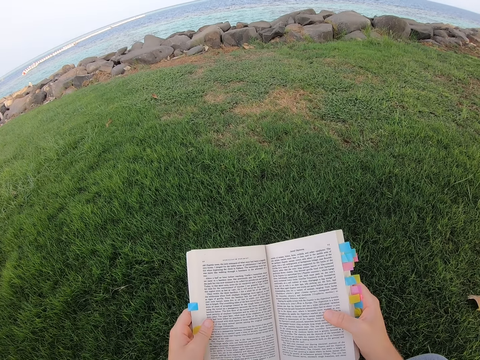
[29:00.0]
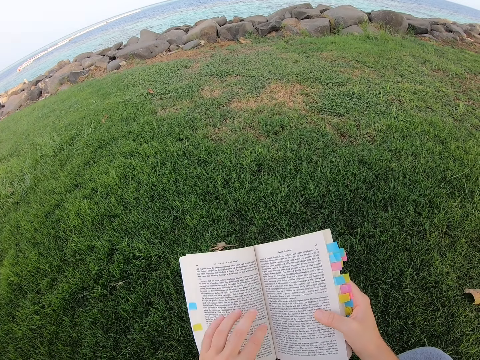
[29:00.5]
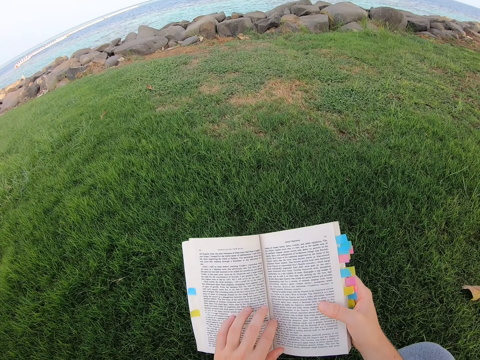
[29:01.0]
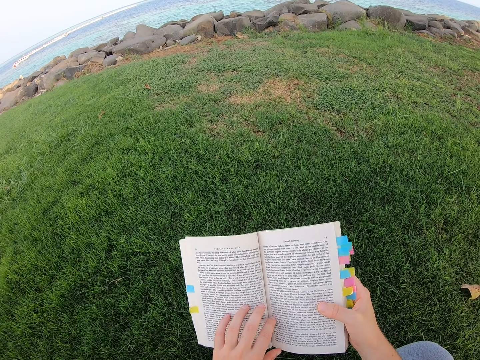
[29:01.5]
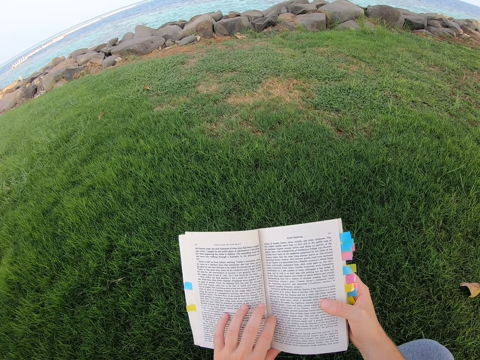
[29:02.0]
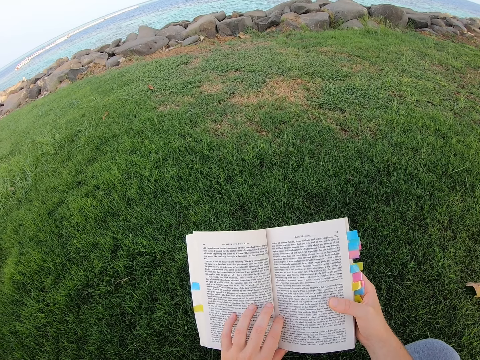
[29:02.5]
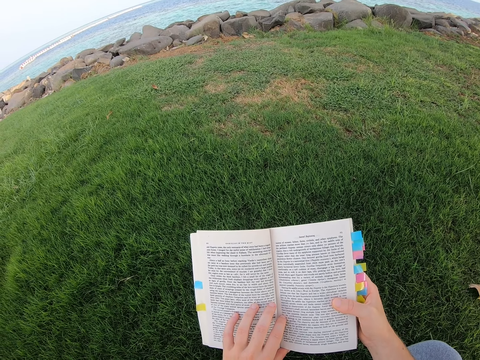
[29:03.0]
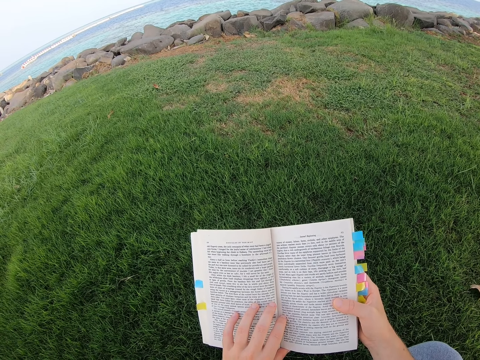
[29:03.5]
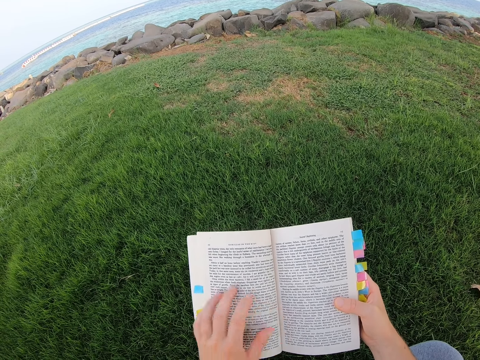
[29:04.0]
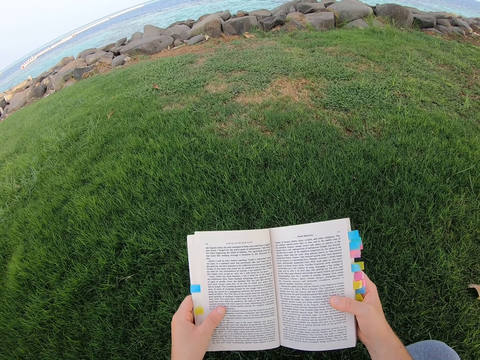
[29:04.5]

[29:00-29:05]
The camera wearer reads the book.

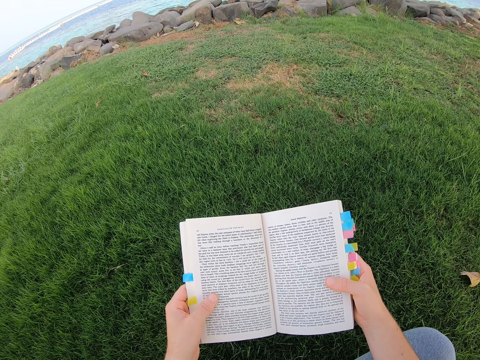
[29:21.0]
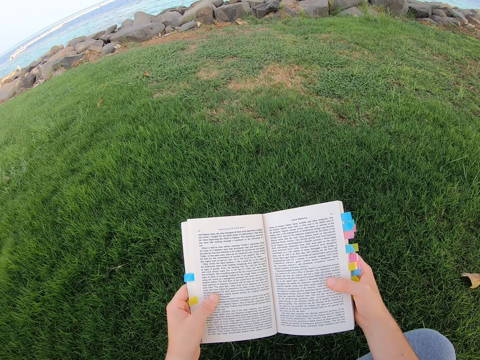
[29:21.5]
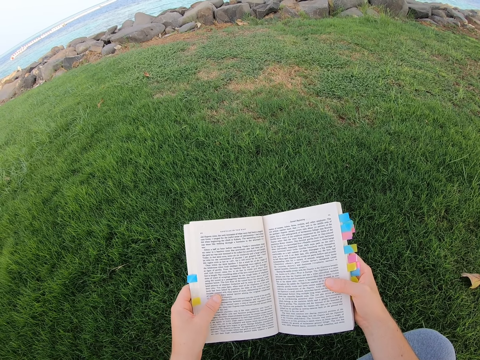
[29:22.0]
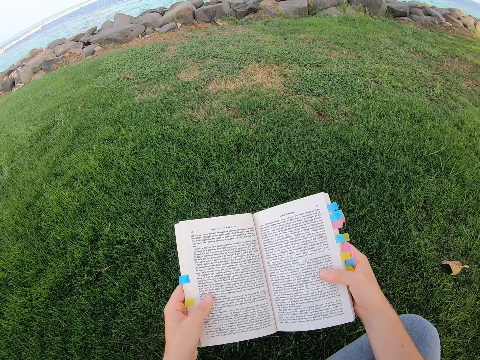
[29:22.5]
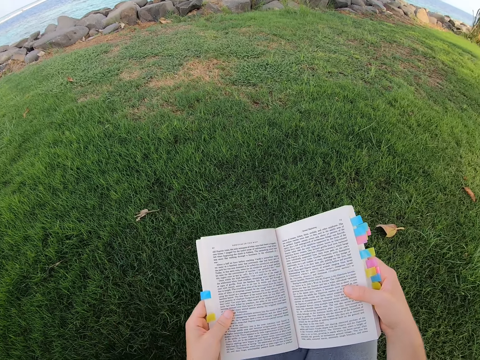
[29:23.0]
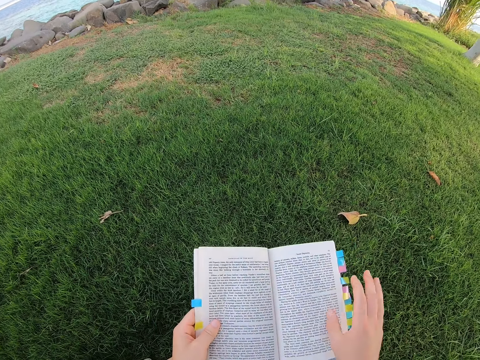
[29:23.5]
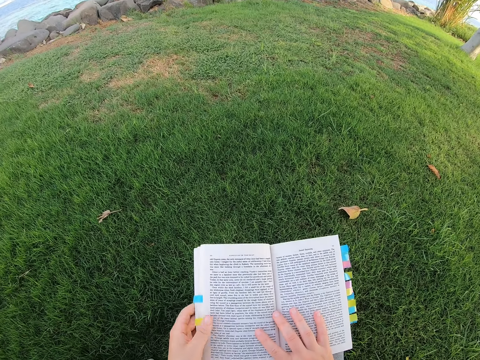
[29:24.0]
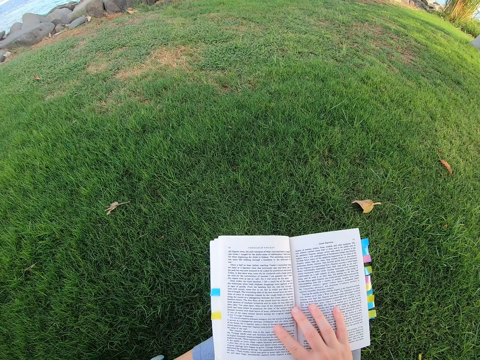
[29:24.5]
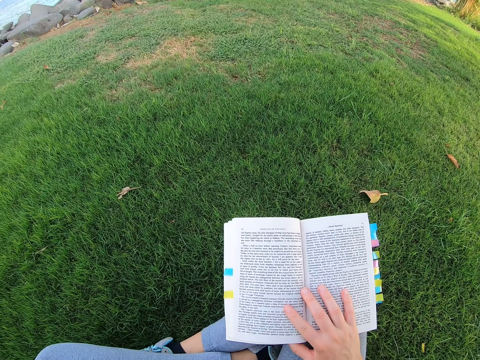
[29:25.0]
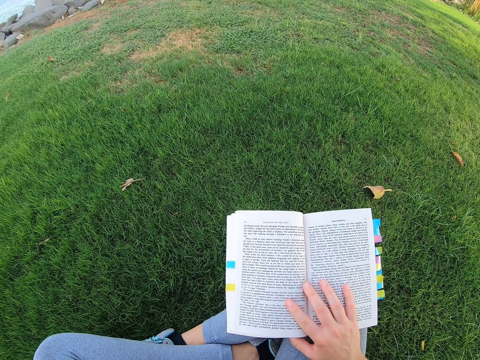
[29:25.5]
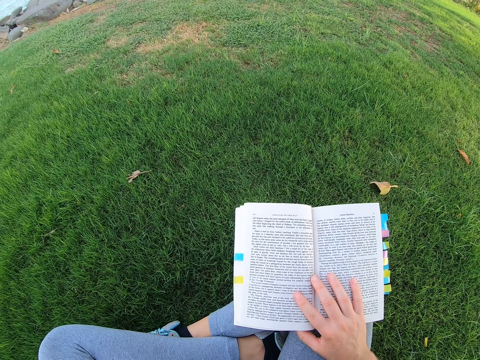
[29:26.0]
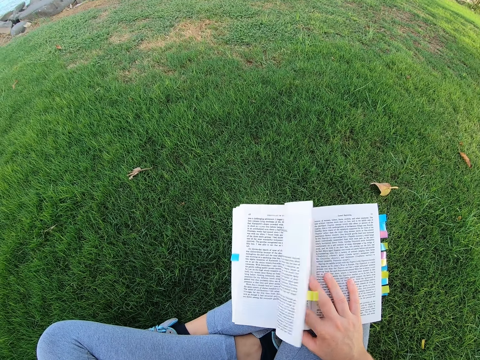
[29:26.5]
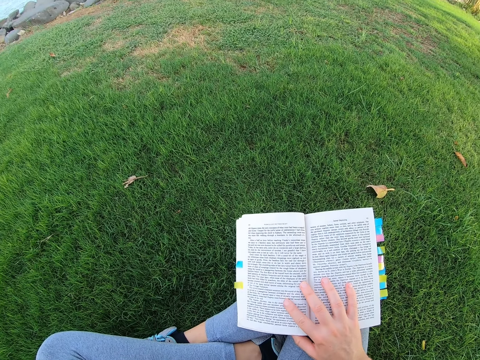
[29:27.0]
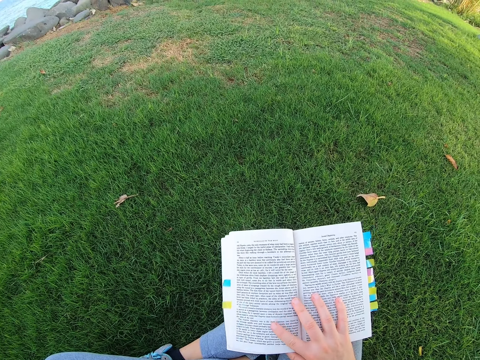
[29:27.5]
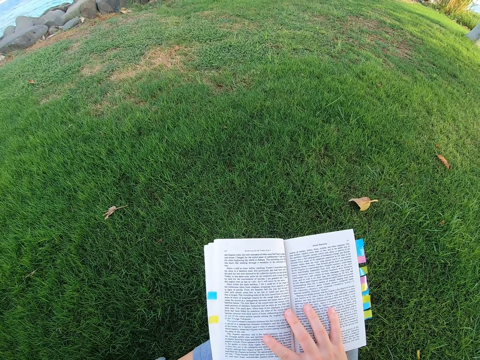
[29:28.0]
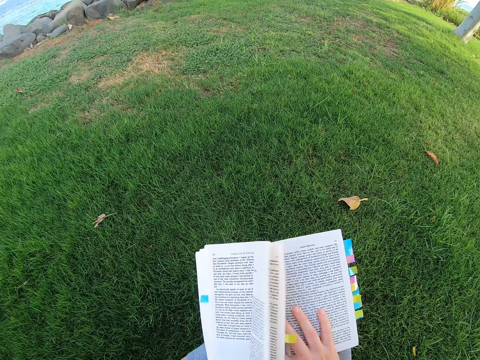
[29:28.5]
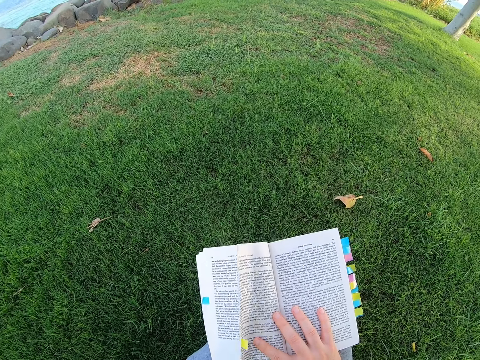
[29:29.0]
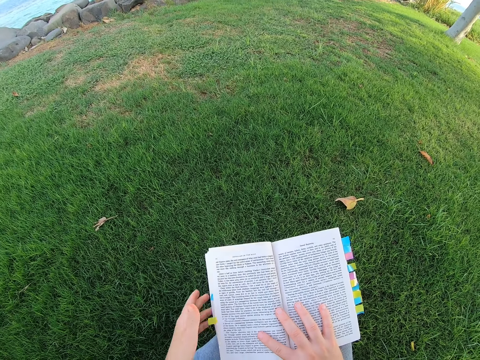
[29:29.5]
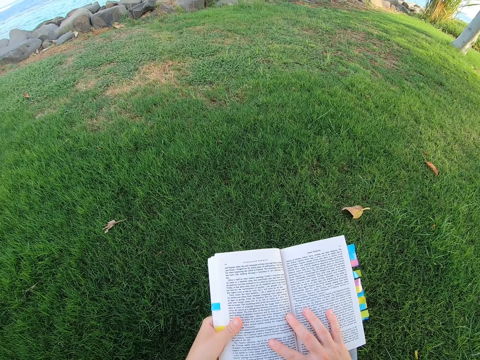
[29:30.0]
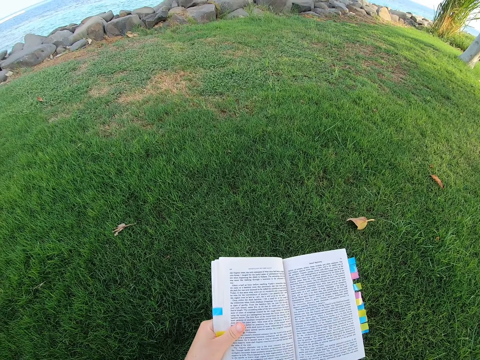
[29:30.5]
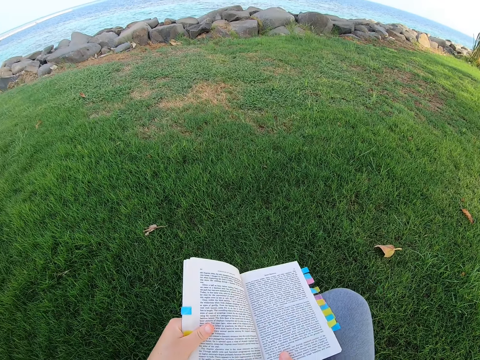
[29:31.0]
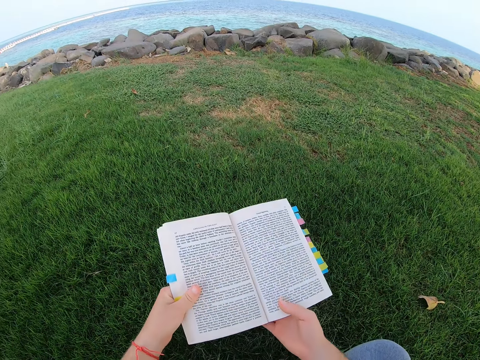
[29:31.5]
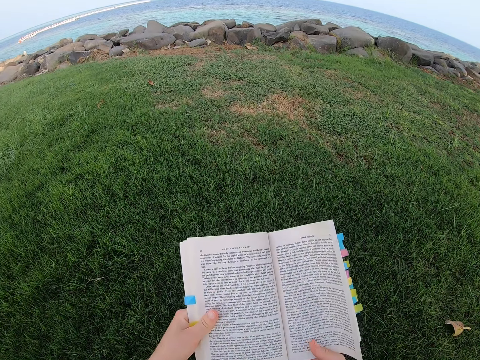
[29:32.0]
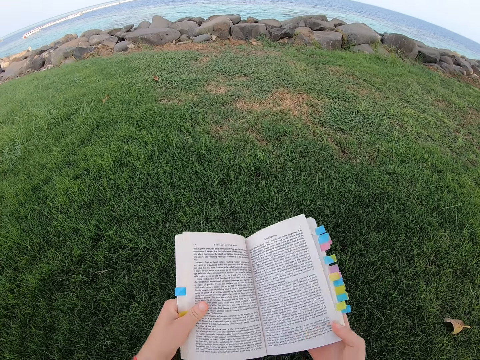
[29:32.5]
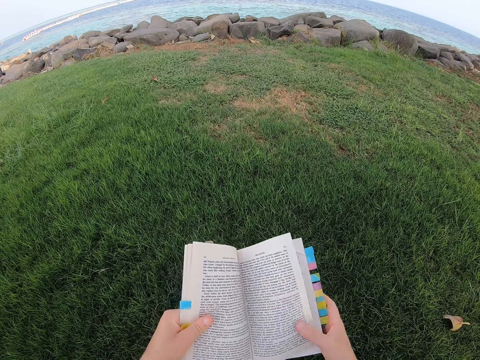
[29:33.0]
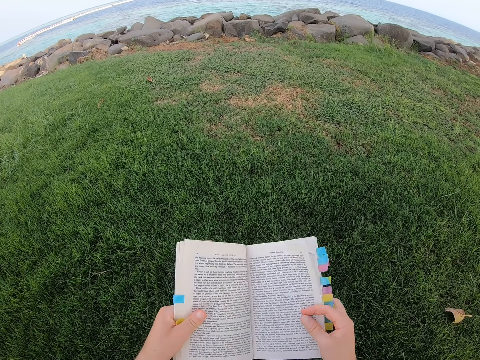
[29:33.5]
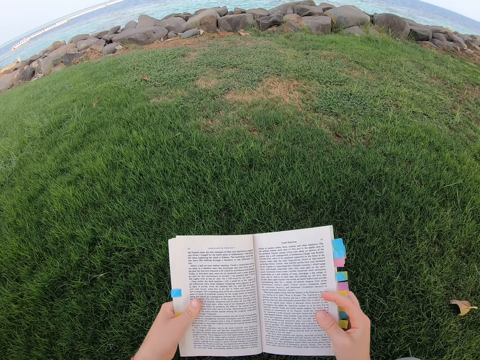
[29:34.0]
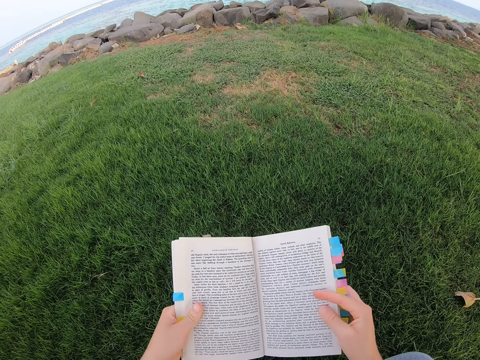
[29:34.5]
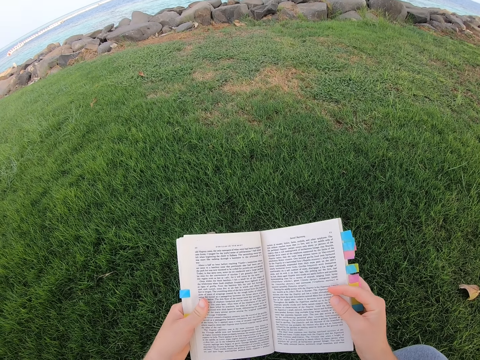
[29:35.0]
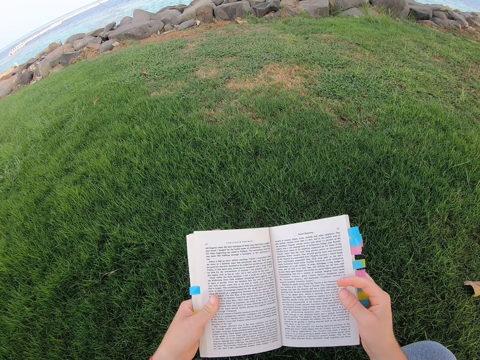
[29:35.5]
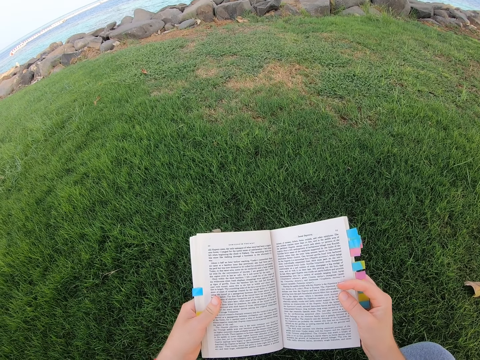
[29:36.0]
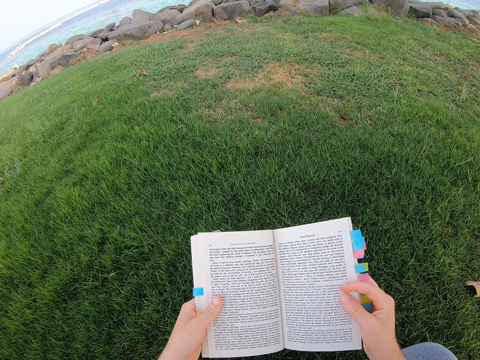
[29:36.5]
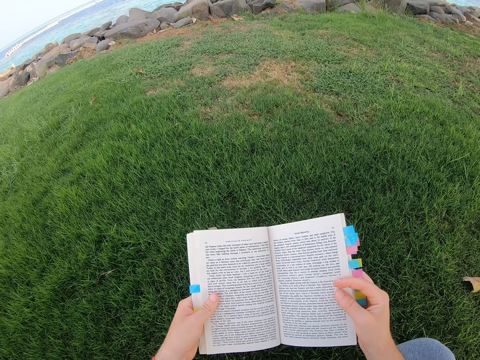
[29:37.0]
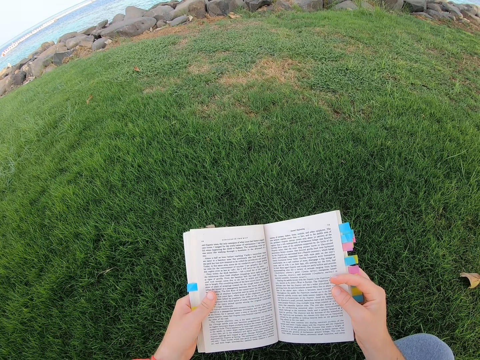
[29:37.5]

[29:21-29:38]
The camera wearer moves the novel. They move the right hand. They lift the left hand. They read the novel. They move the left hand. They read the novel. They lift the novel. They read the novel.

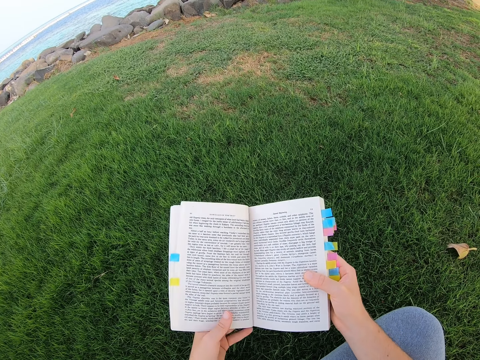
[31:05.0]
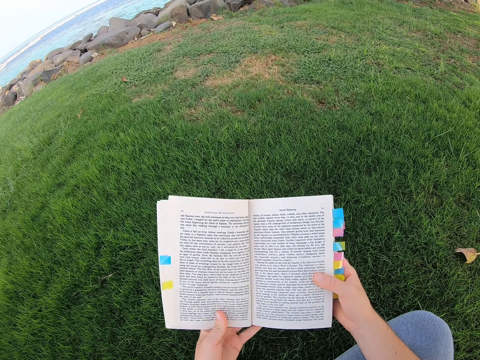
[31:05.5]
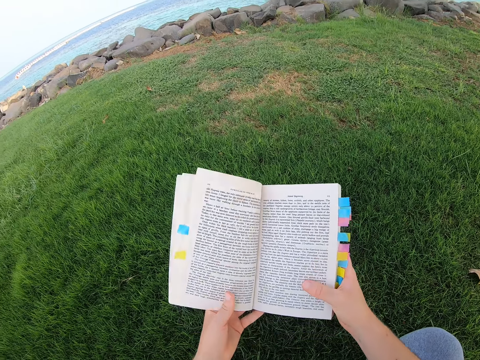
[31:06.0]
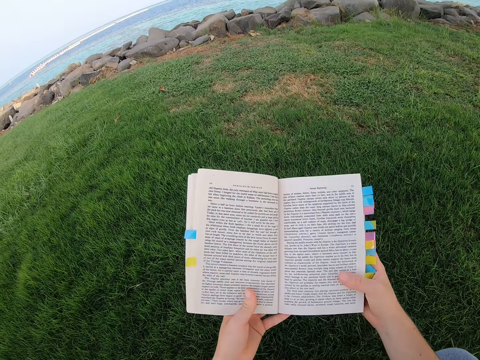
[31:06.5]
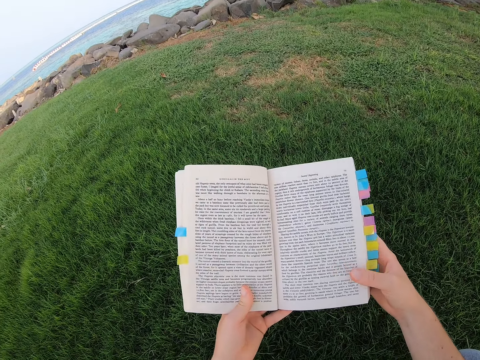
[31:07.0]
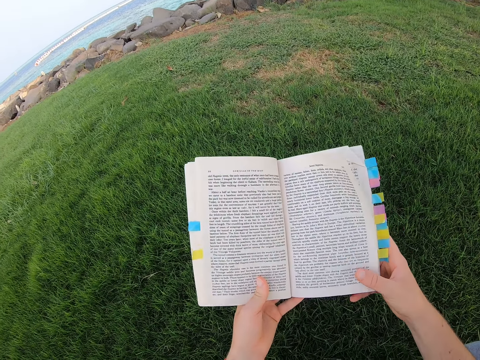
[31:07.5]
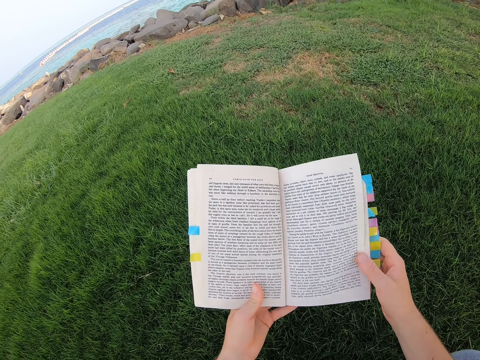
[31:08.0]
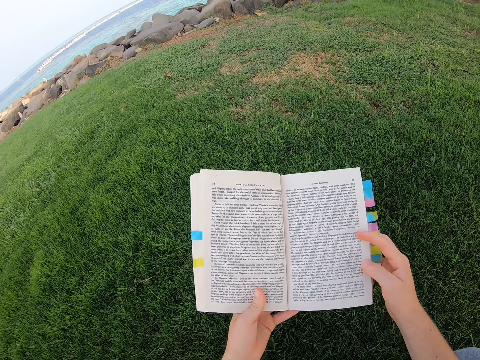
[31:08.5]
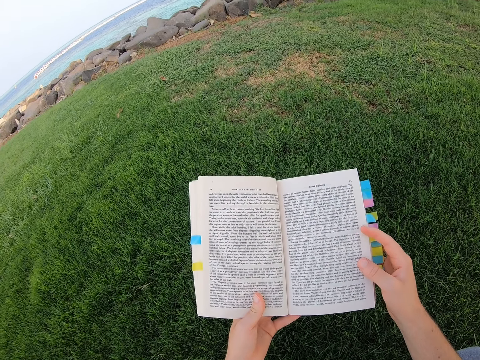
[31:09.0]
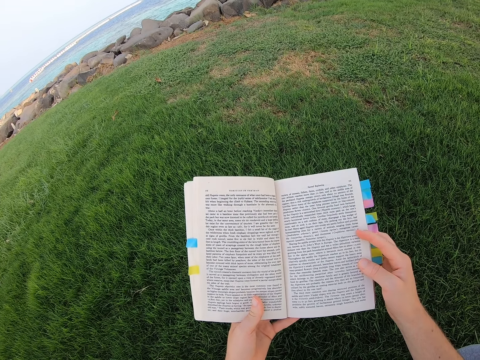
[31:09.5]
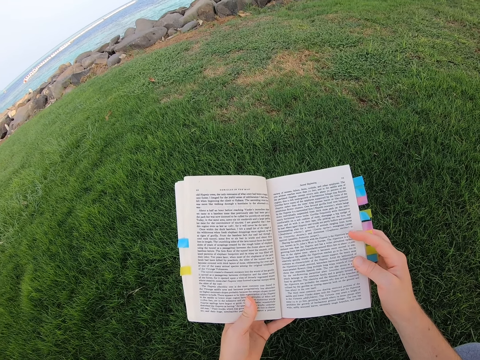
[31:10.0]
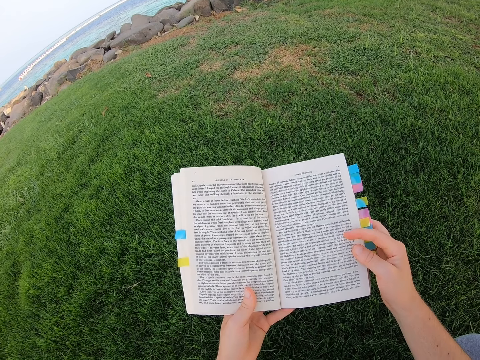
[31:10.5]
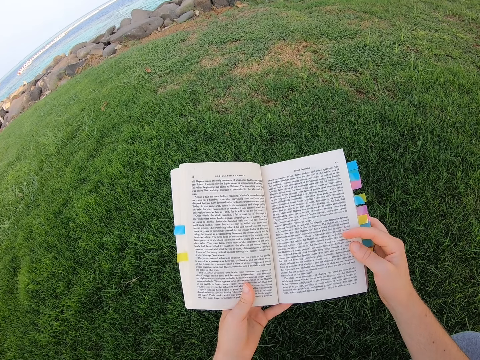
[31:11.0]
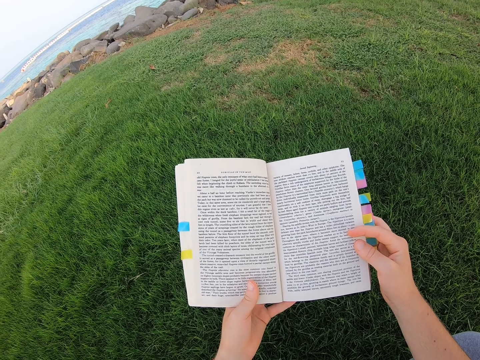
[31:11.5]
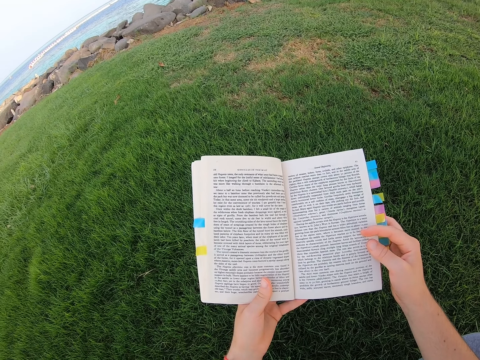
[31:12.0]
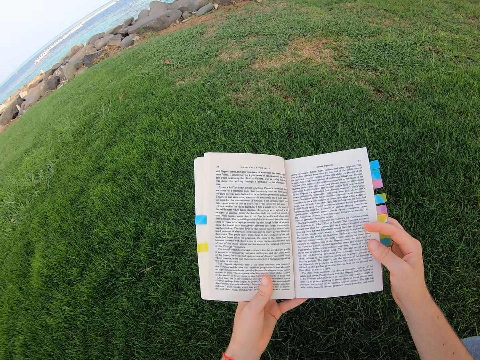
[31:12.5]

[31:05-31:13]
The camera wearer lifts the novel. They read the novel.
